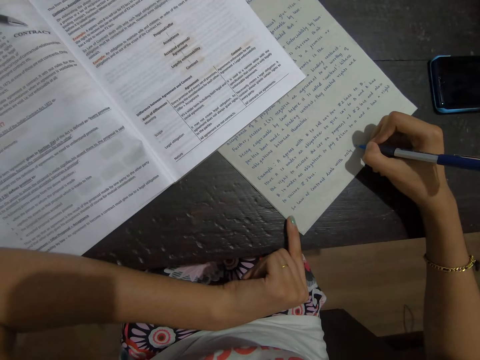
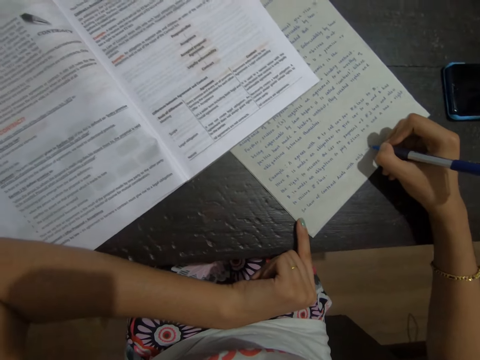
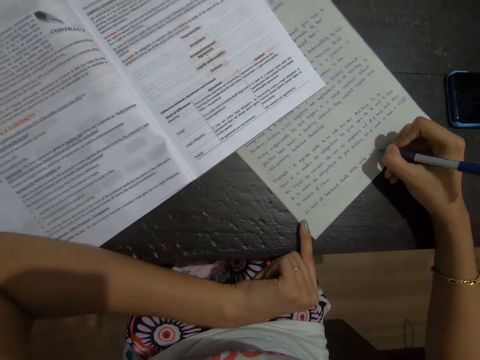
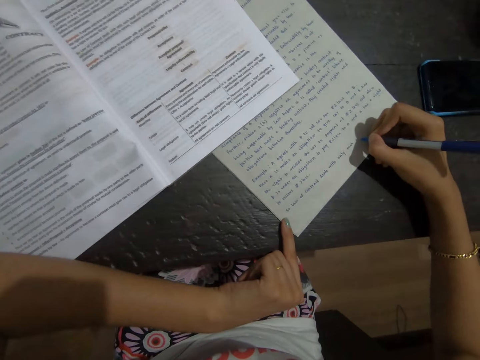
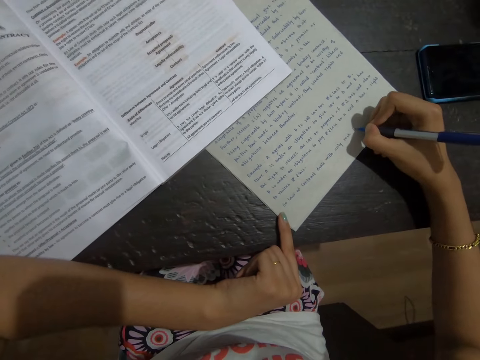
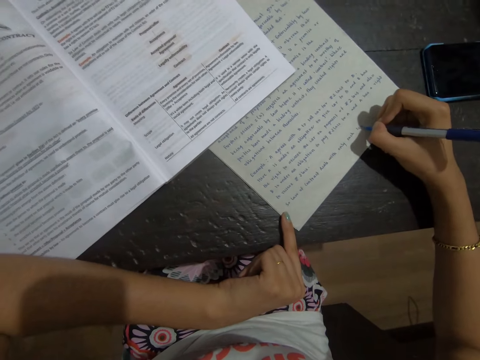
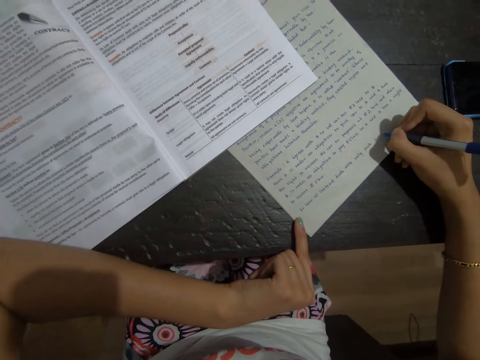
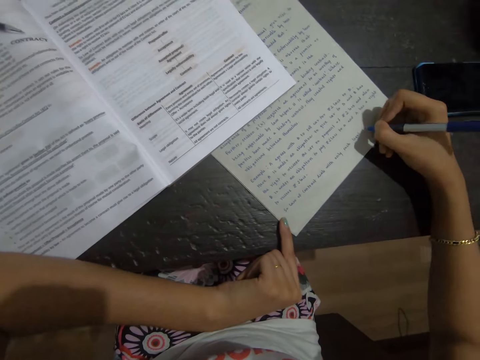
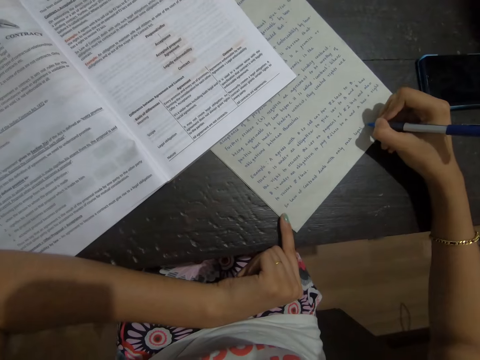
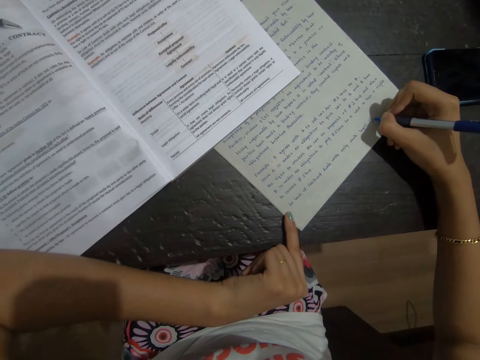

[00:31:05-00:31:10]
The camera wearer writes on paper with a pen.

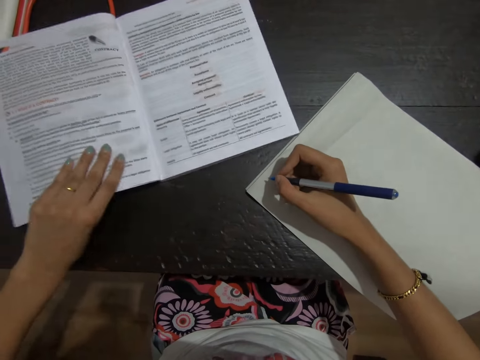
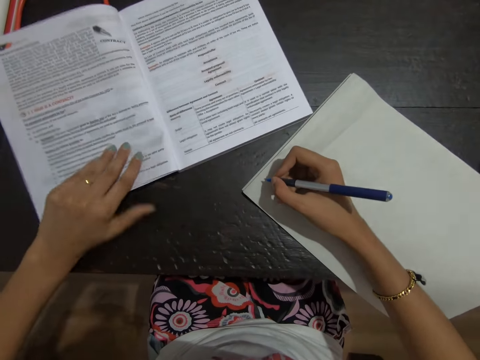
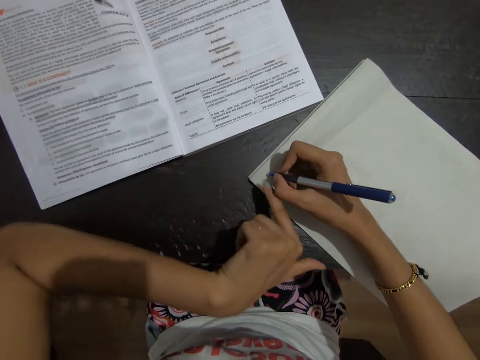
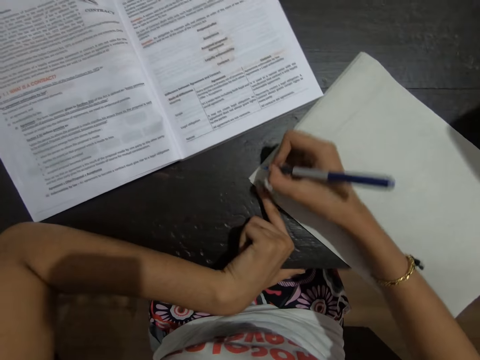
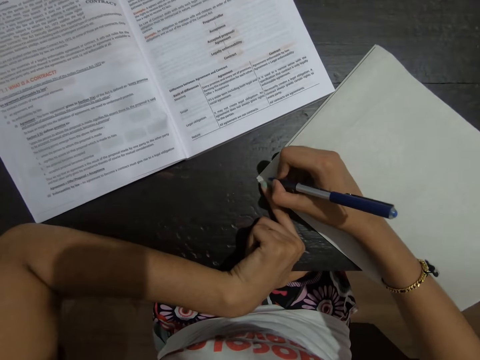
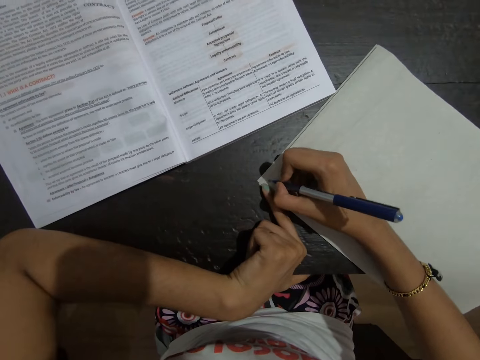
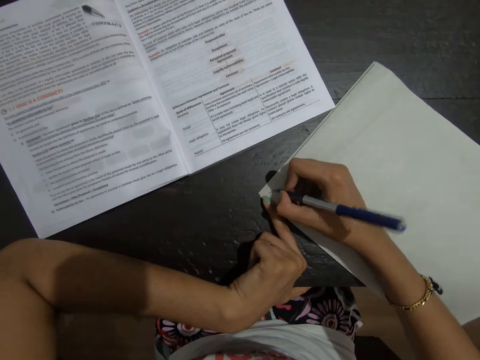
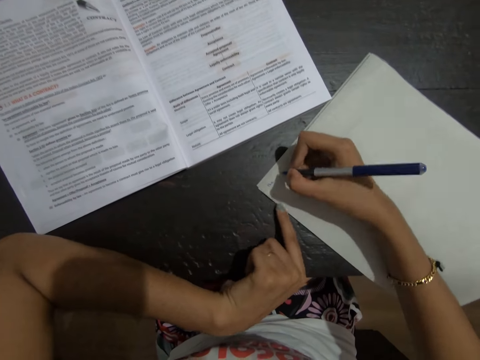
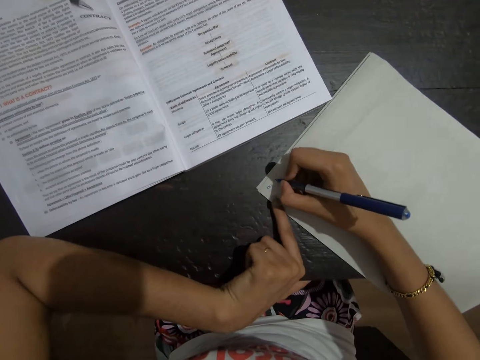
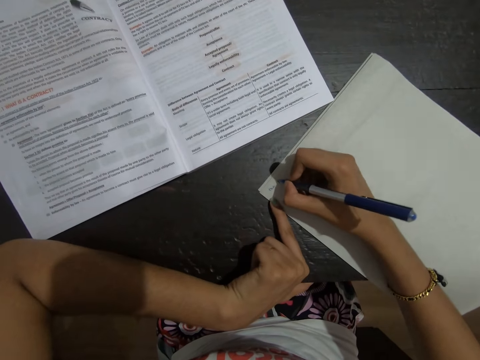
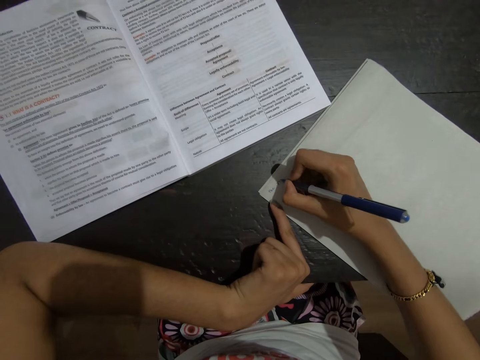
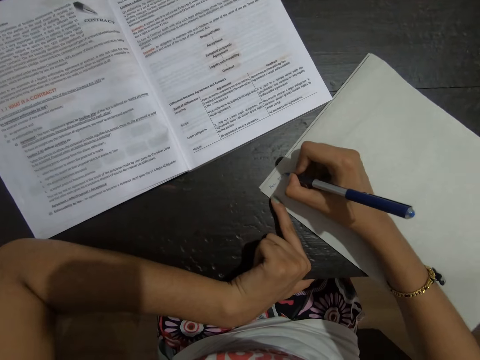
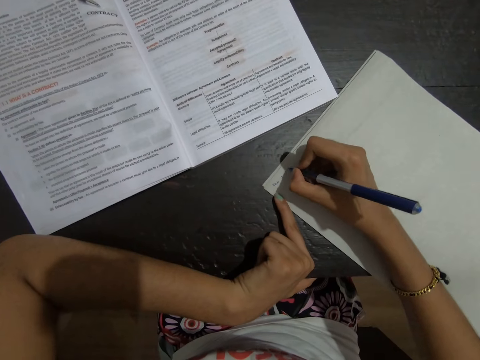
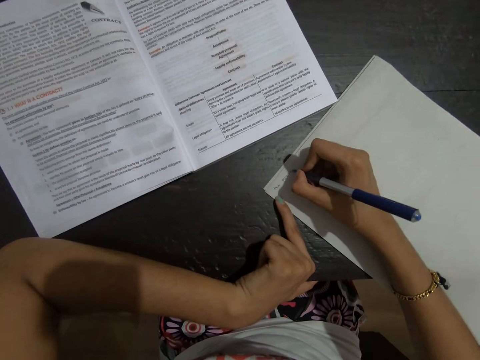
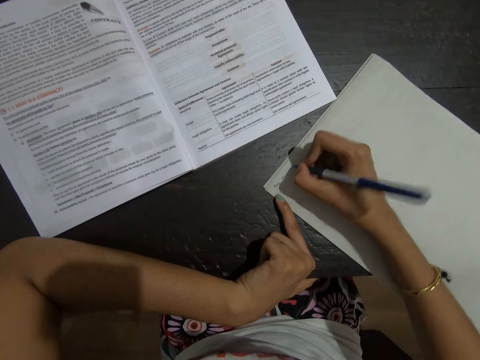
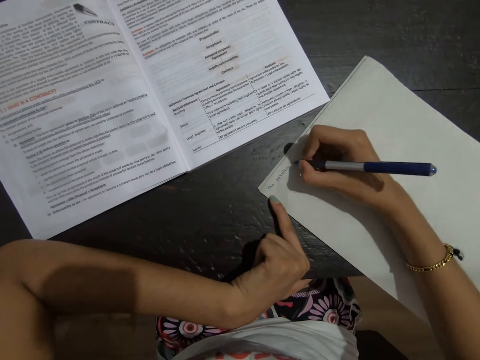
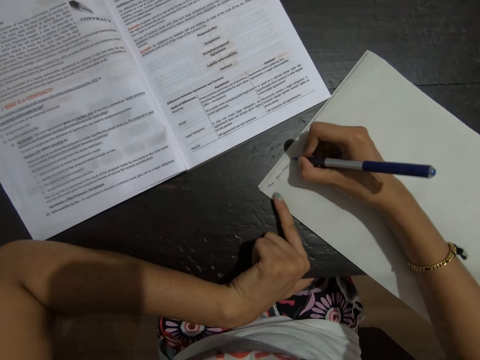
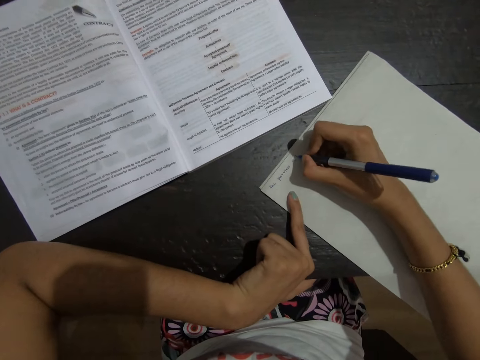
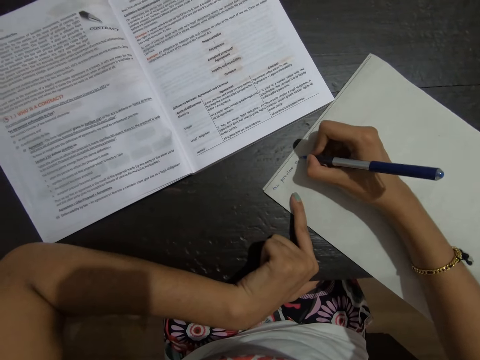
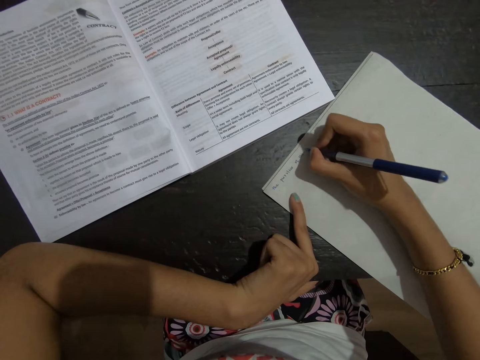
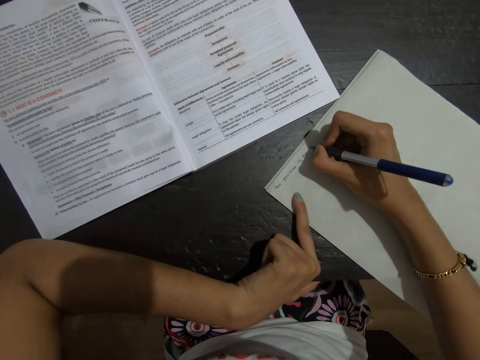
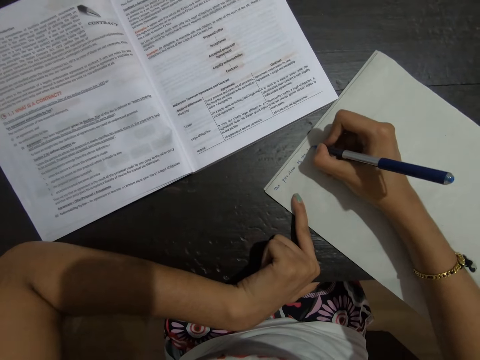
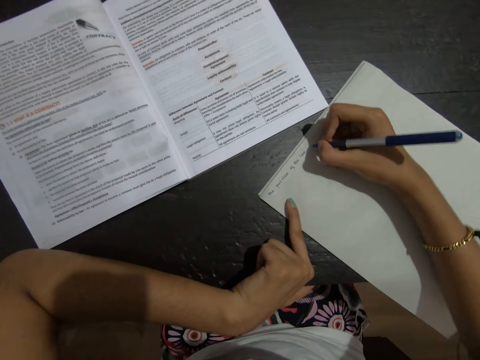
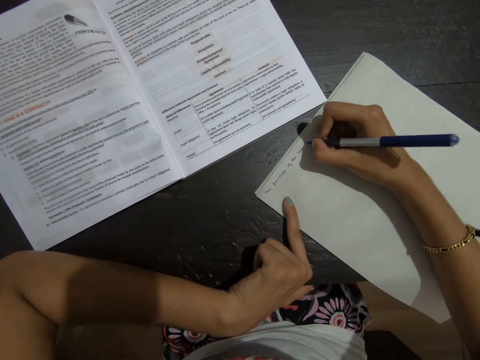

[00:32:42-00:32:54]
The camera wearer places her finger on the papers. She writes on a paper with a pen.

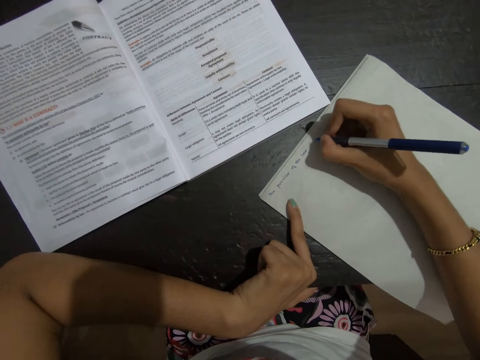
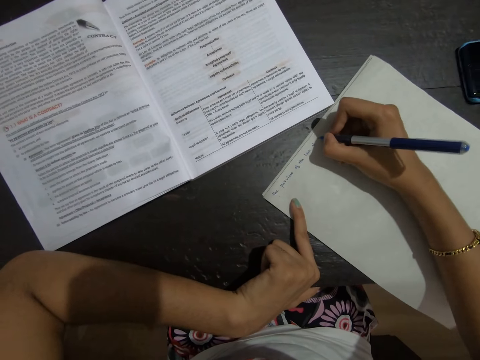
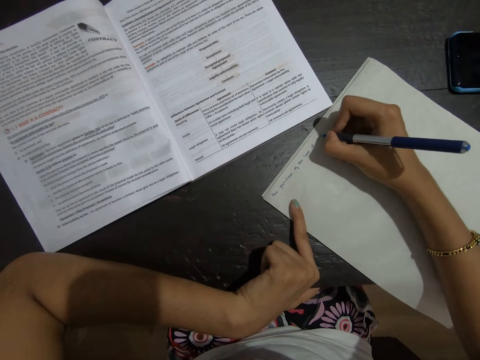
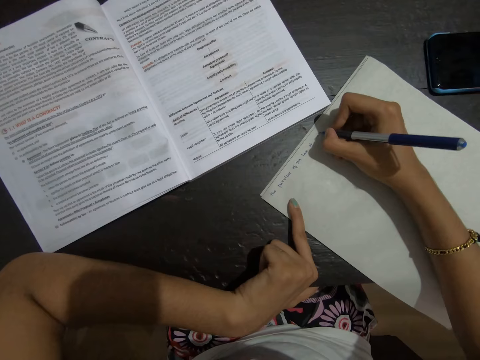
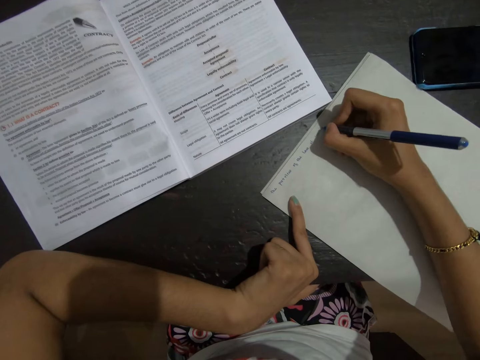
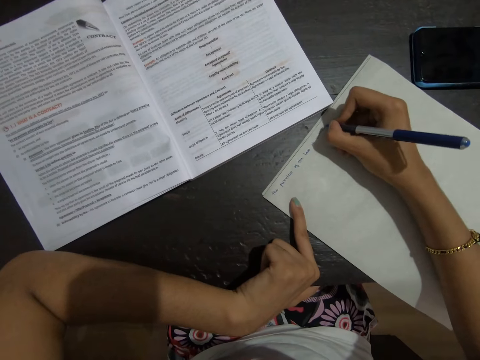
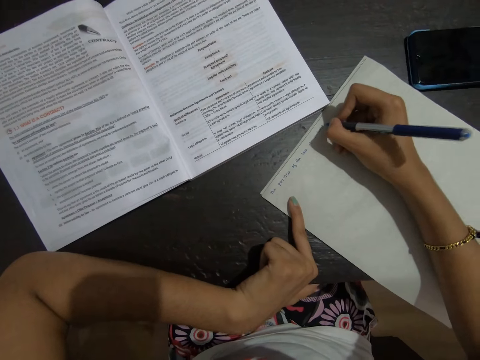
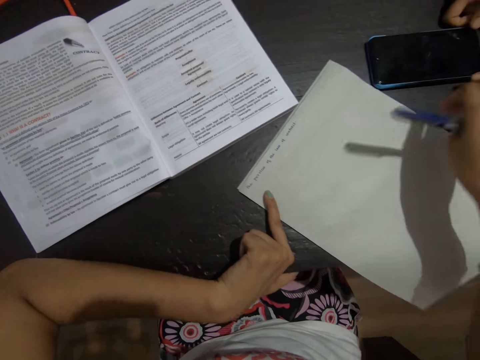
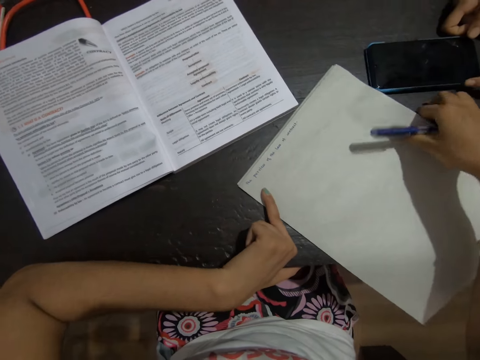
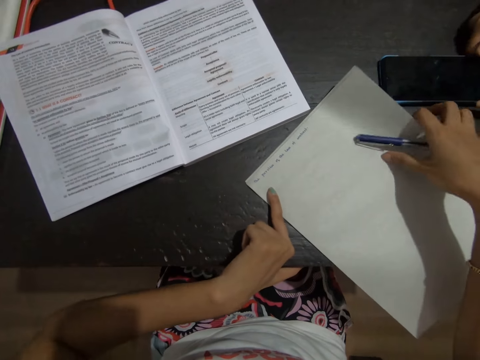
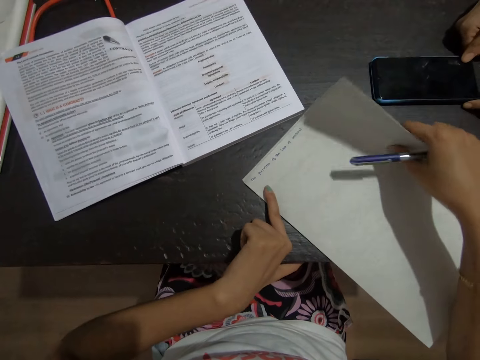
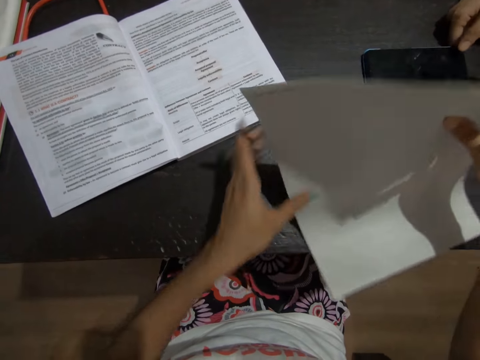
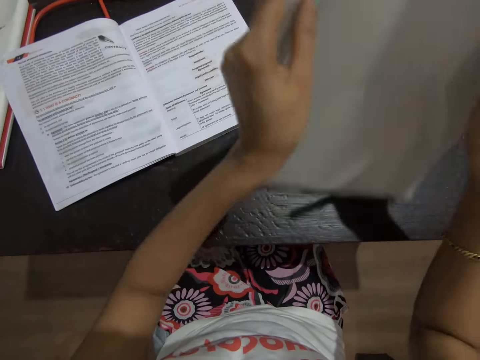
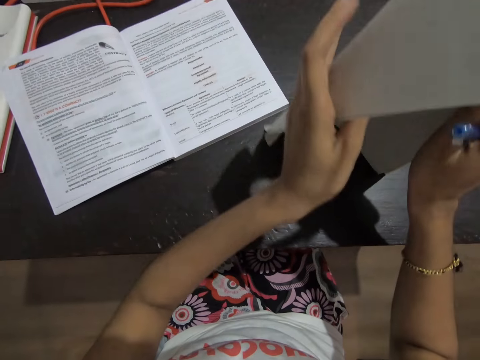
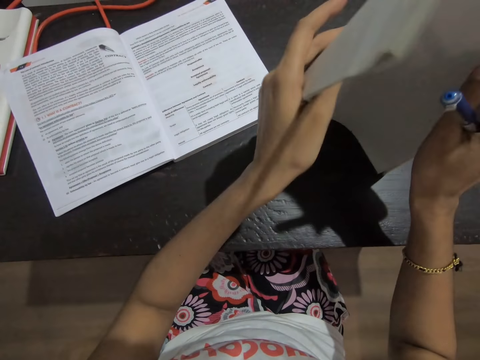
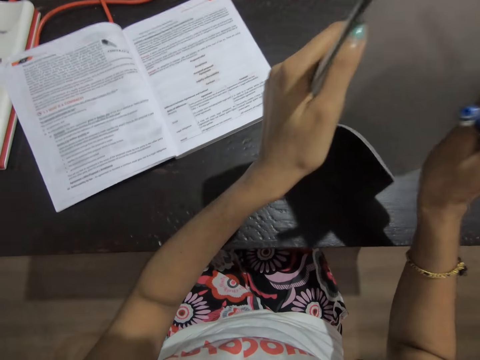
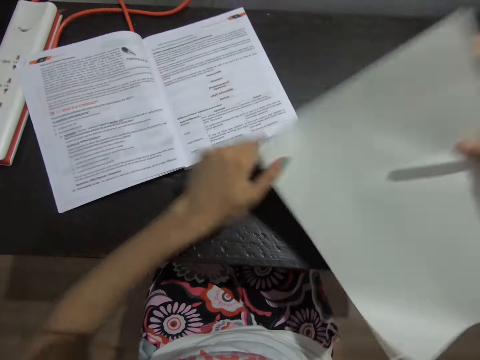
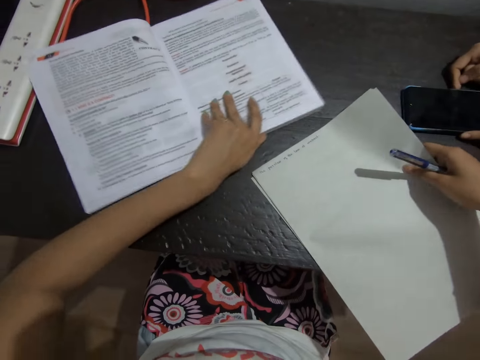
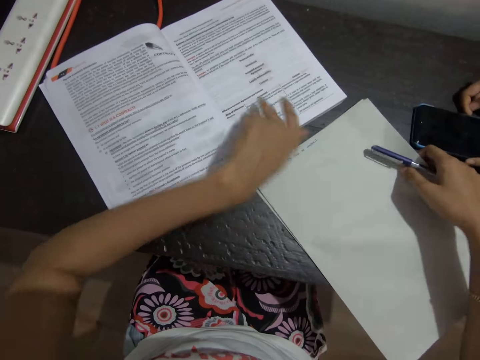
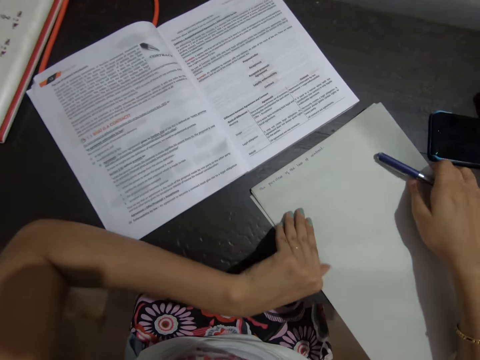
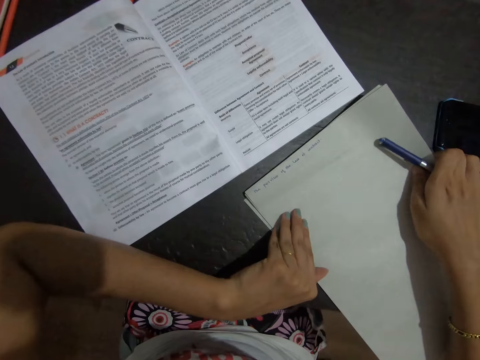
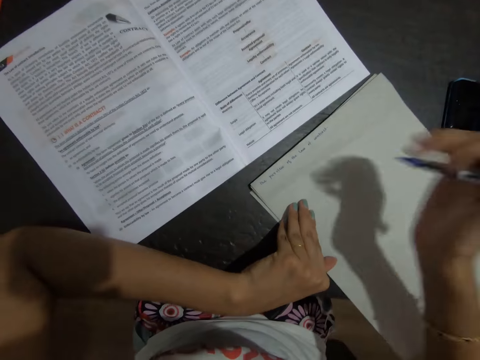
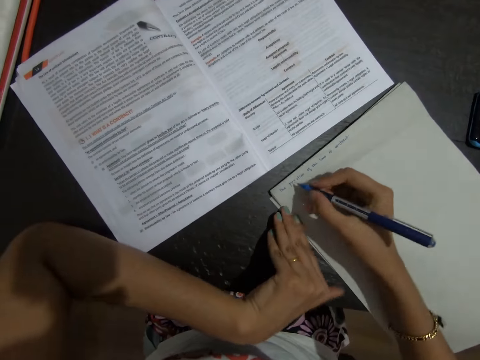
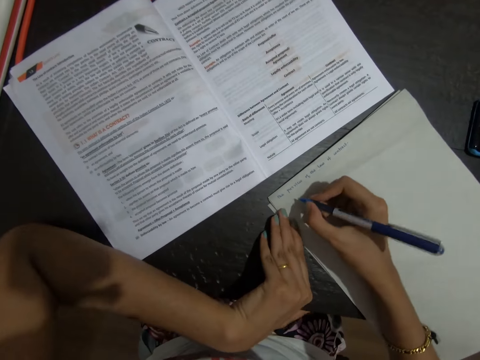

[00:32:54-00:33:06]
The camera wearer lifts the papers from the table. She adjusts the papers on the table and puts the papers on the table. She moves the book with her hand. She places her hand on the paper. She writes on the paper with a pen.
